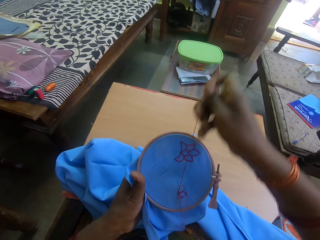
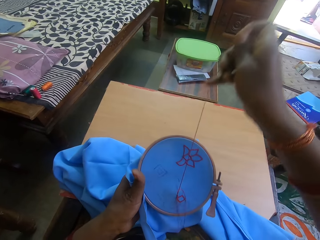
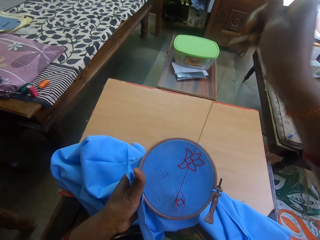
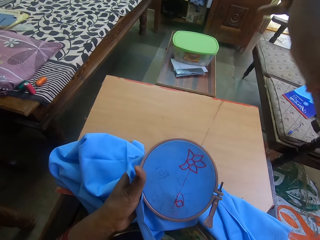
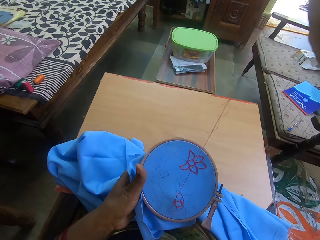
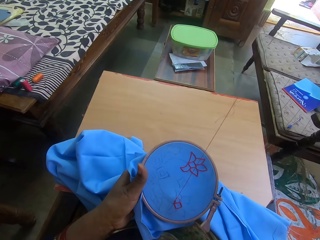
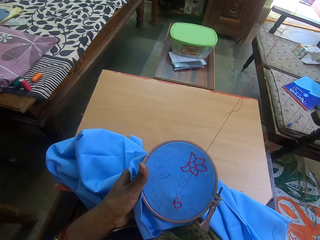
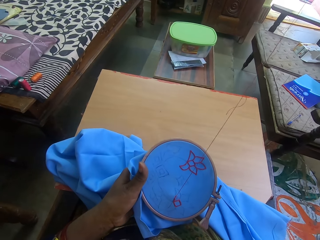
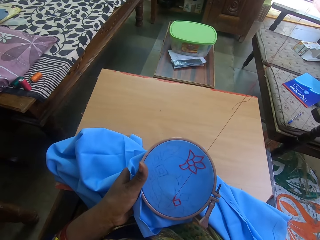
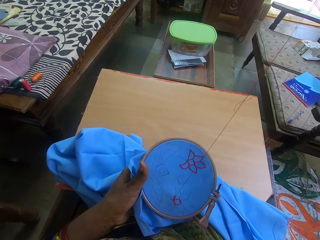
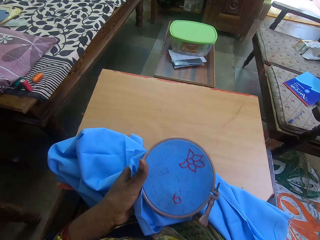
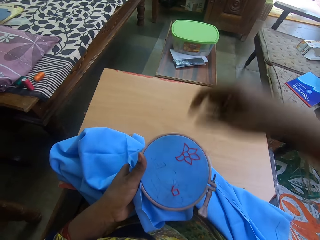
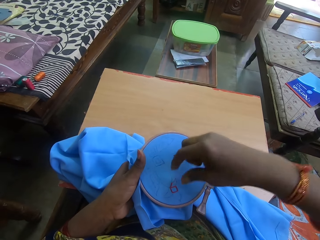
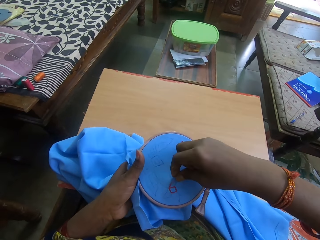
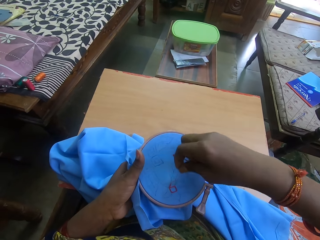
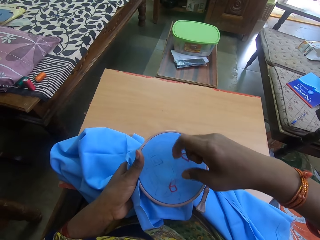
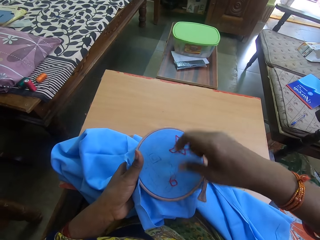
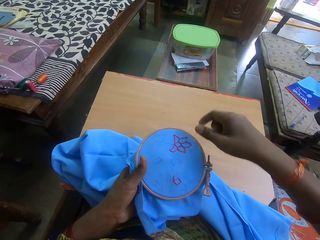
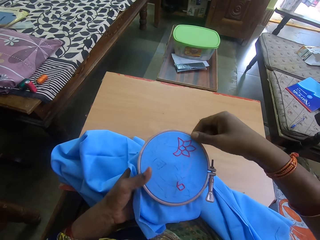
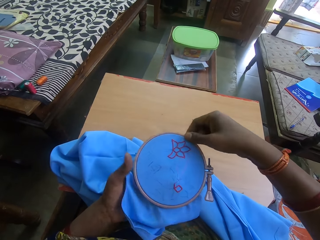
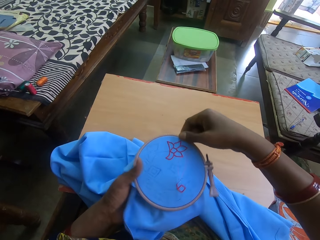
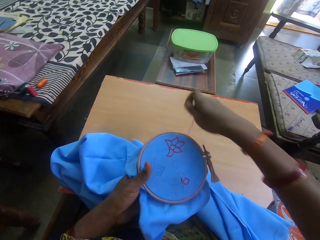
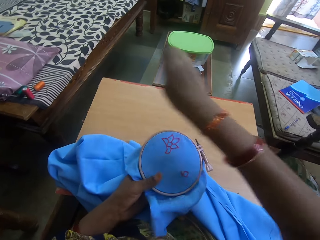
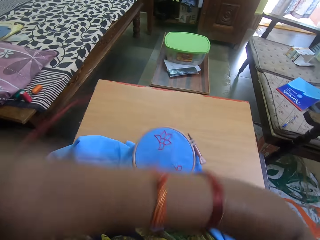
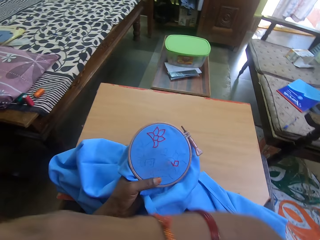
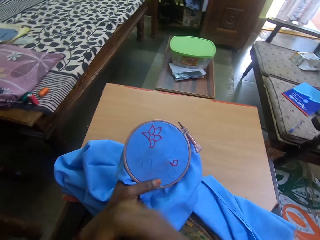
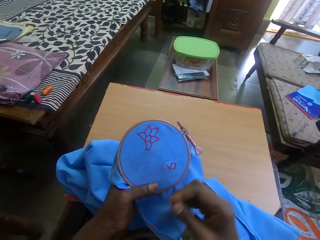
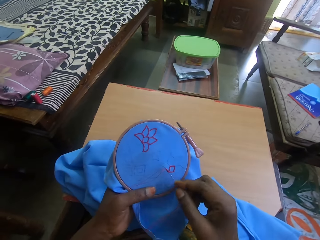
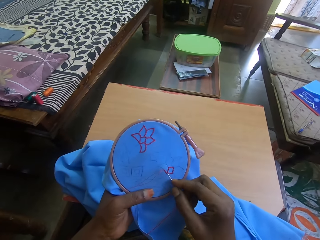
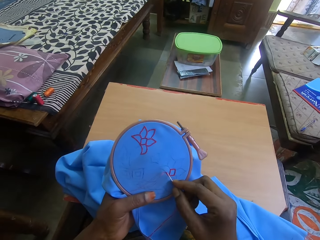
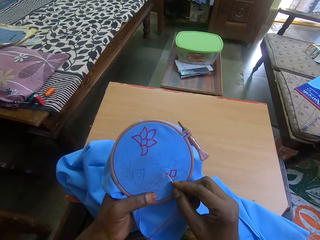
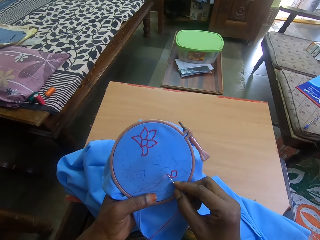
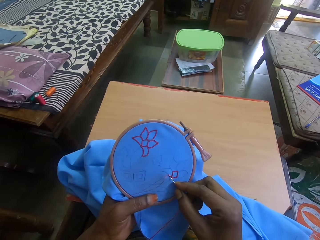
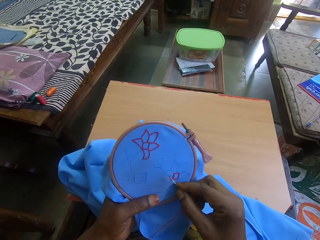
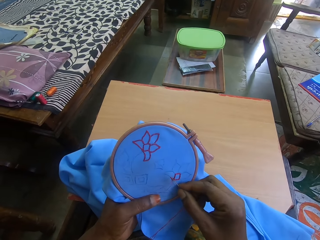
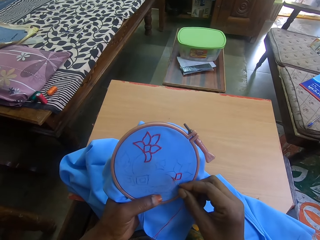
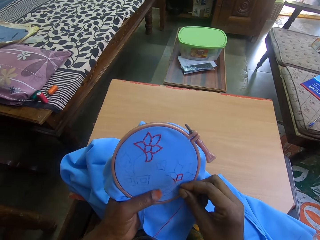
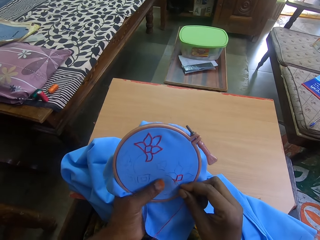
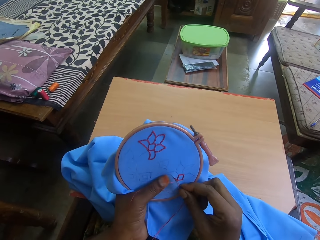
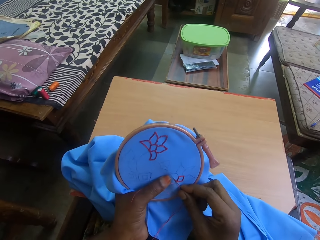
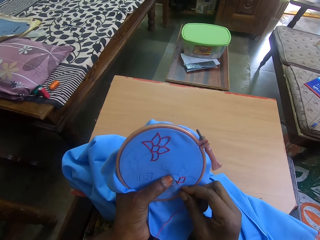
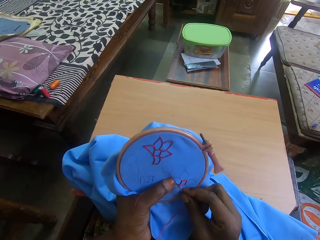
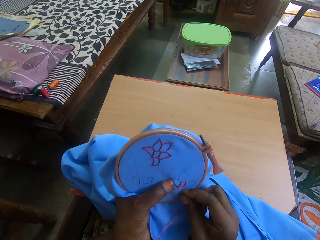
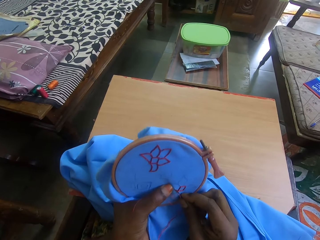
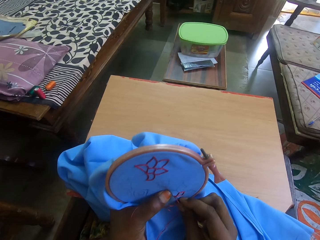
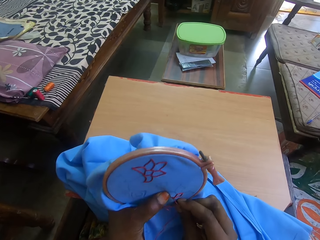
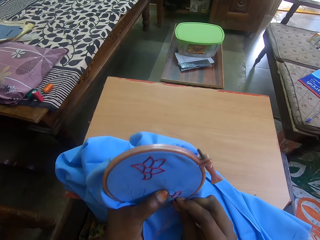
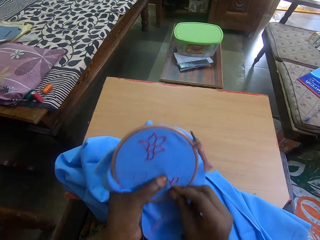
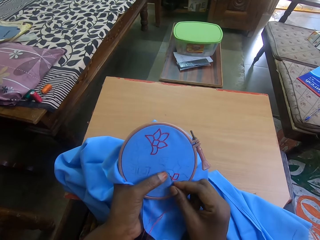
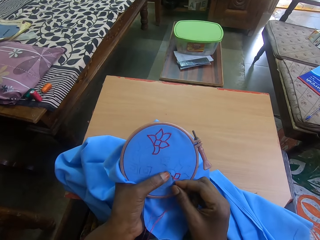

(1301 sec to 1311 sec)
The camera wearer pulls the thread on the fabric. They turn the fabric. They pull the thread on the fabric. They stop to thread. They sew embroidery on the fabric with a needle.

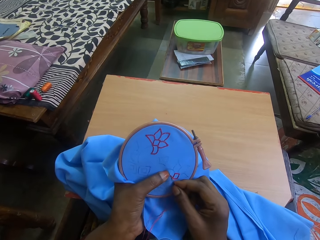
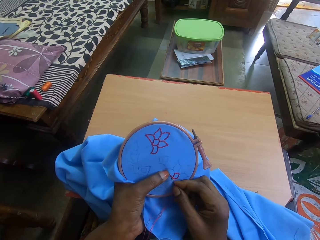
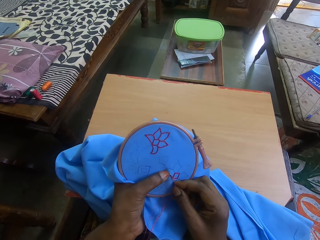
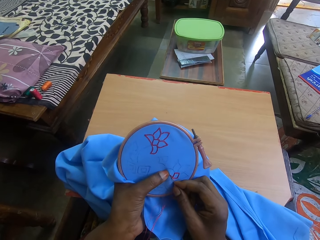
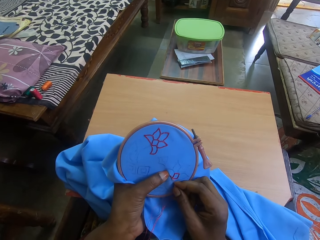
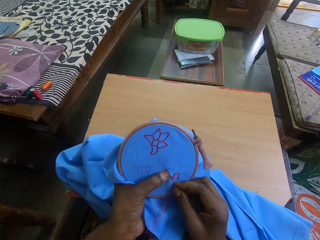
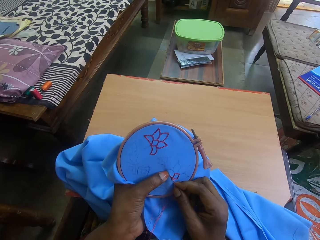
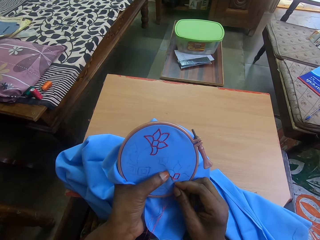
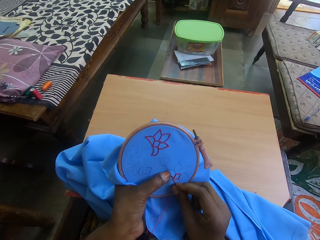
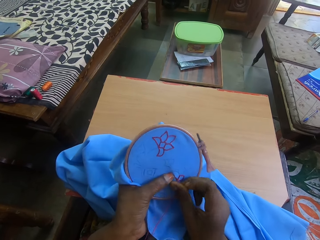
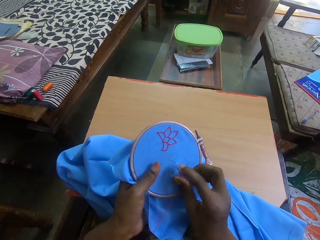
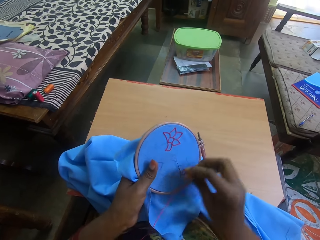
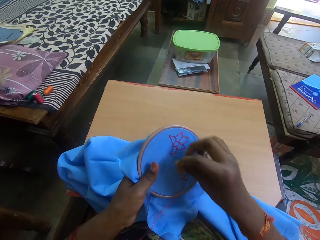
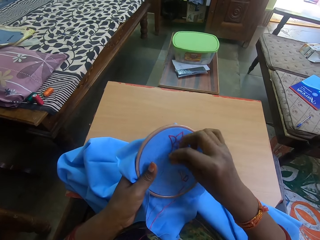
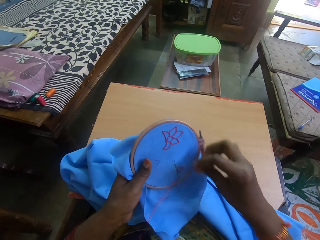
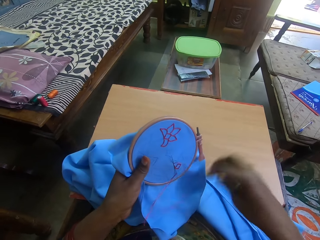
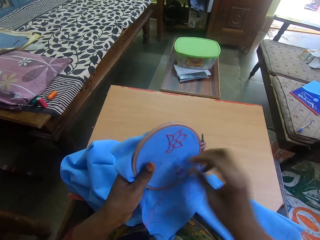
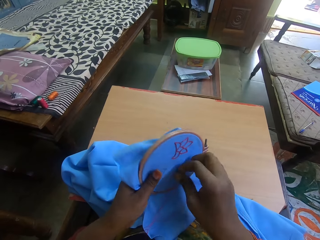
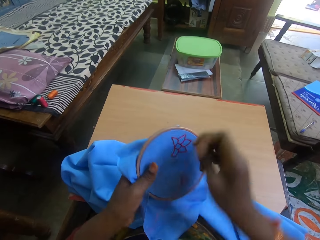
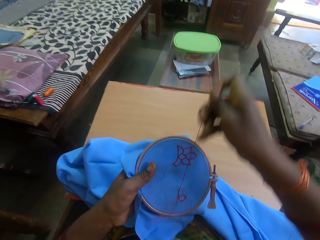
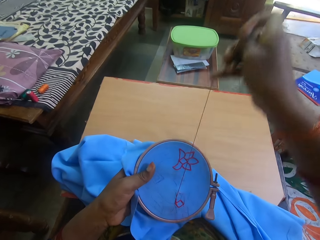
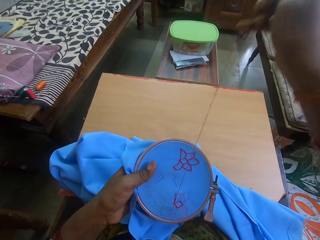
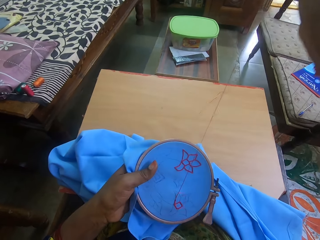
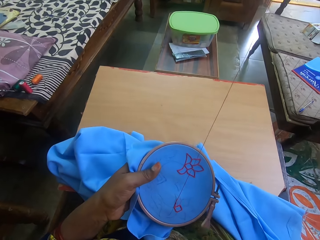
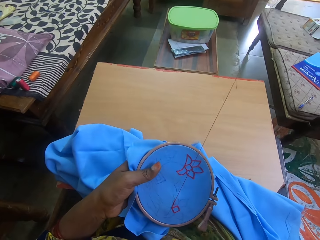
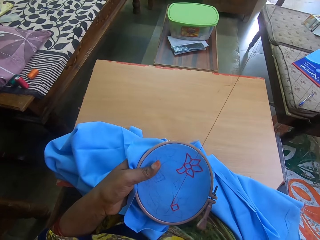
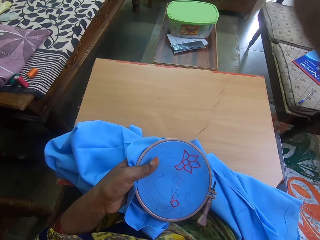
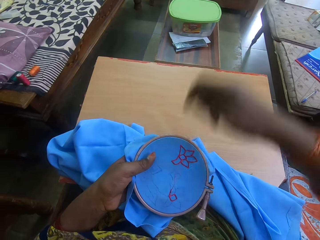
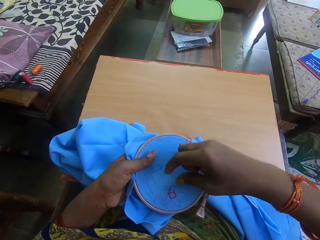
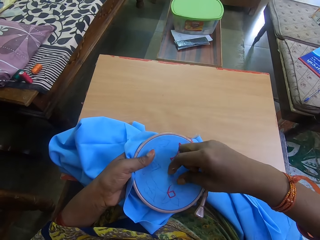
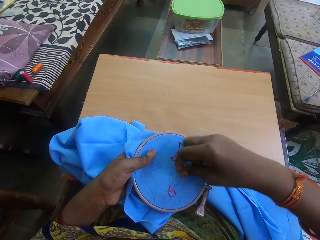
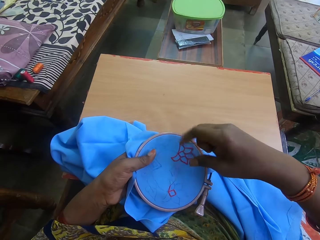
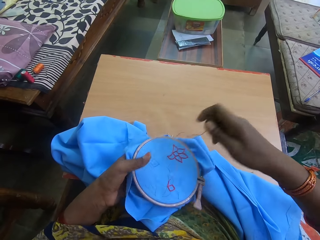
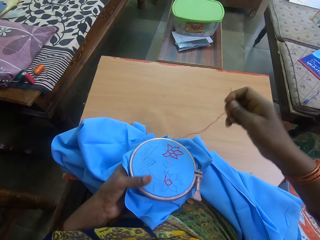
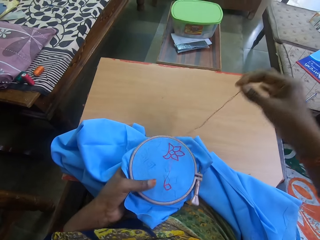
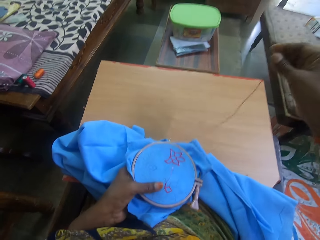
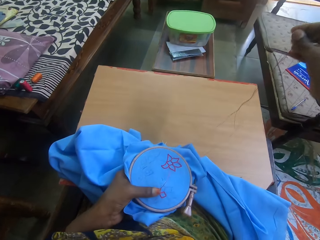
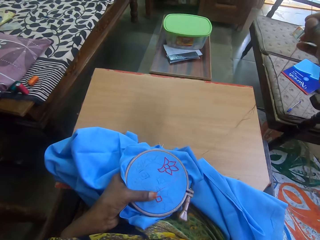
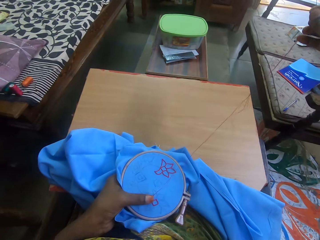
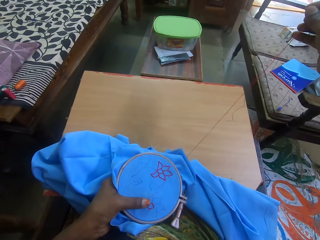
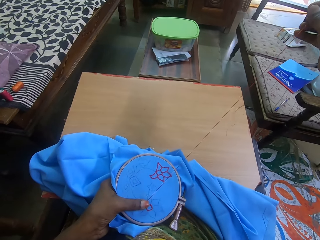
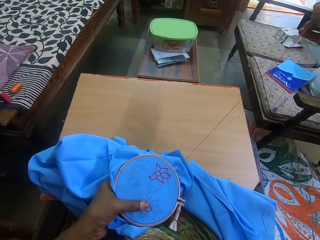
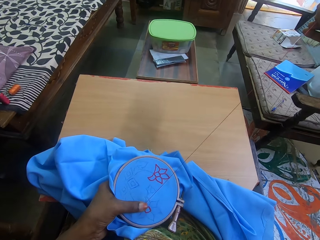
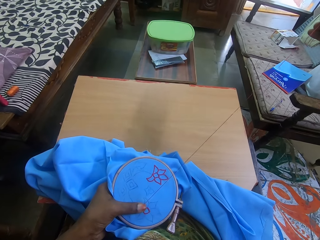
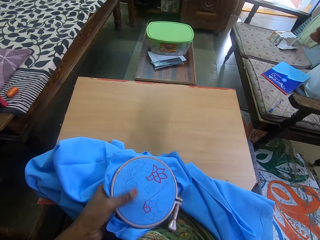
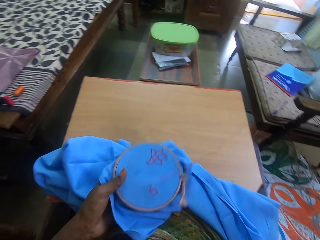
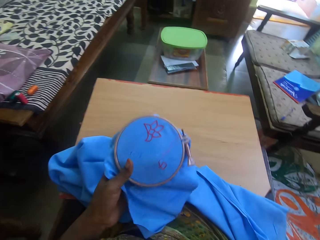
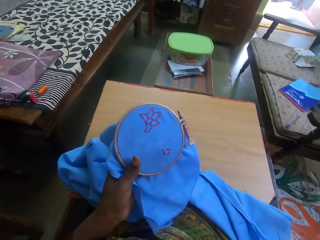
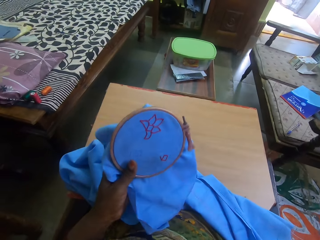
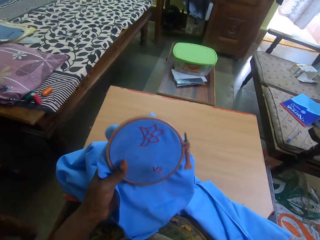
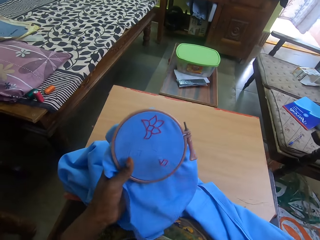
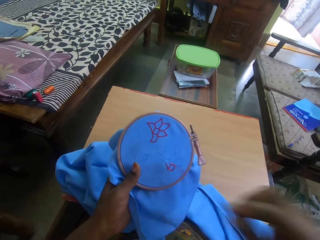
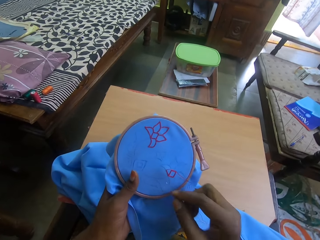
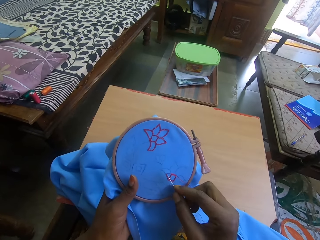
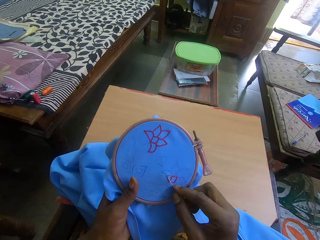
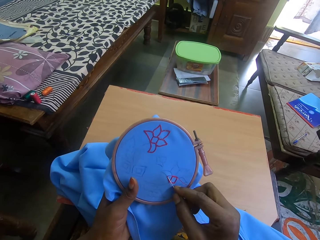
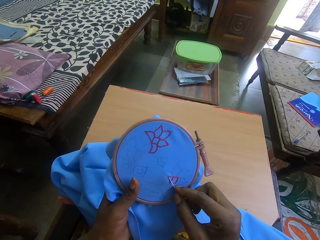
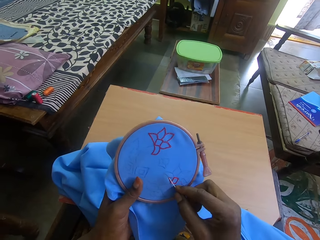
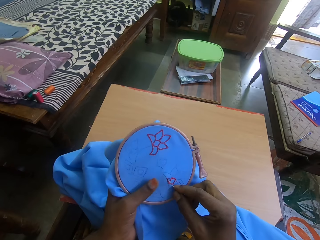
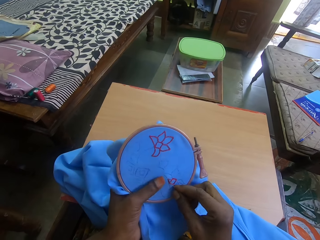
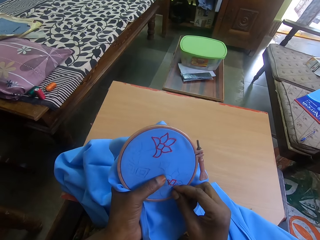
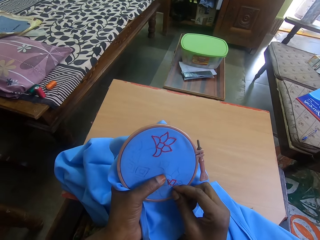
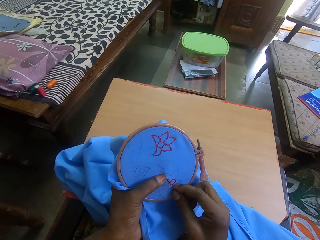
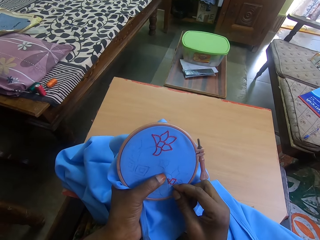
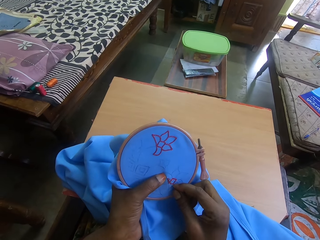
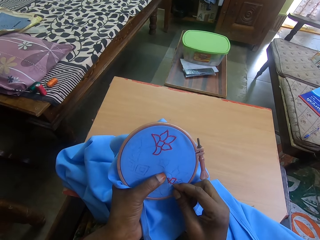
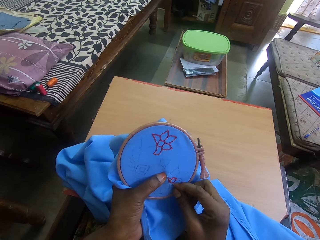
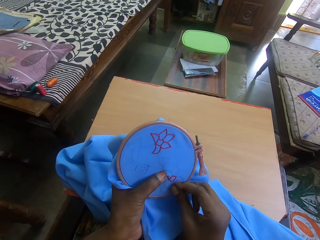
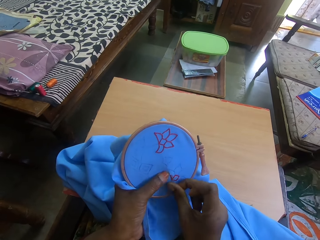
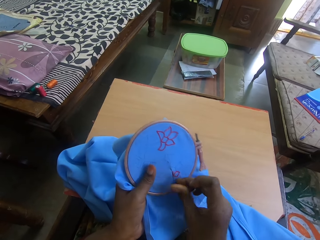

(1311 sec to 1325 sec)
The camera wearer moves the thread behind the needle. They pull the thread on the fabric. They sew embroidery on the fabric with the needle.
